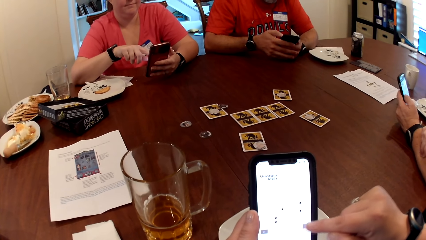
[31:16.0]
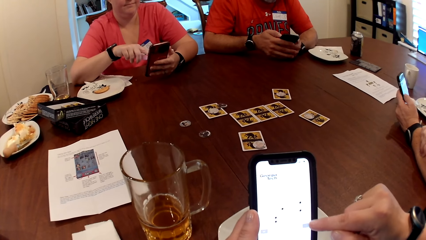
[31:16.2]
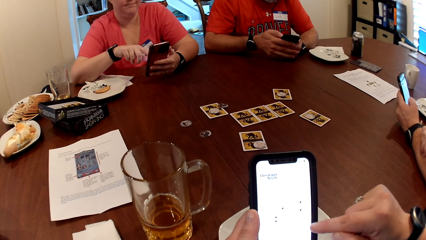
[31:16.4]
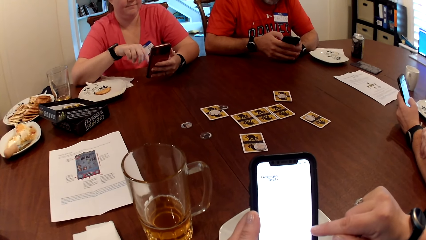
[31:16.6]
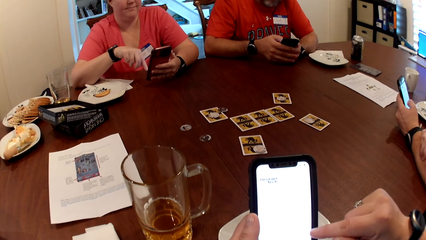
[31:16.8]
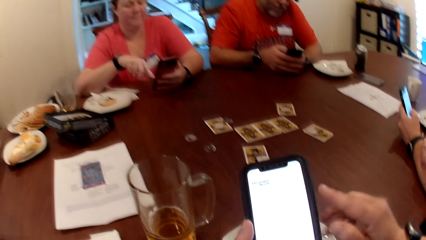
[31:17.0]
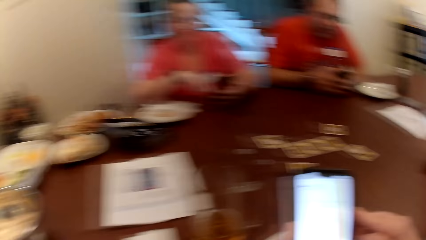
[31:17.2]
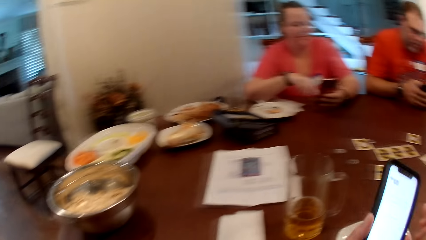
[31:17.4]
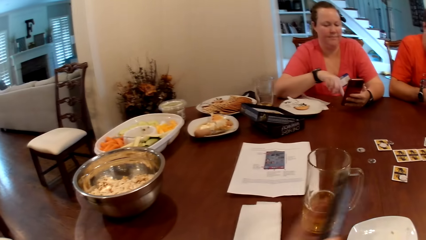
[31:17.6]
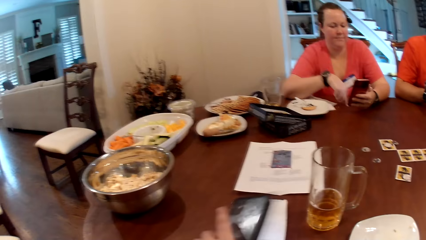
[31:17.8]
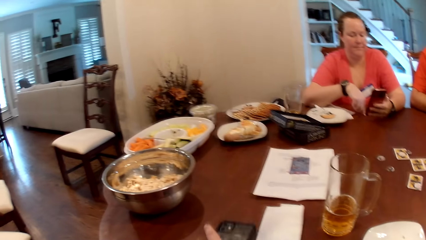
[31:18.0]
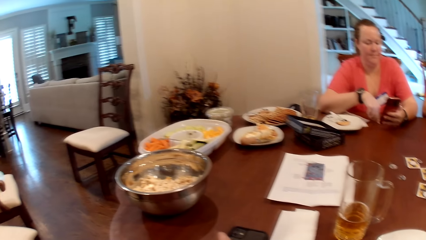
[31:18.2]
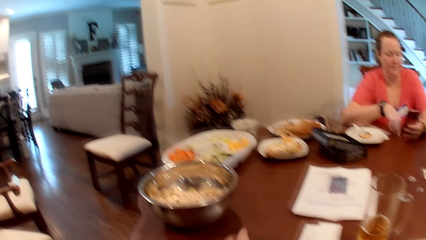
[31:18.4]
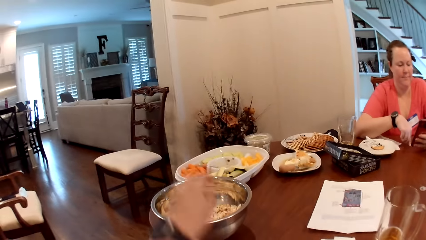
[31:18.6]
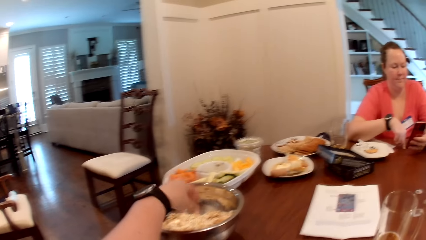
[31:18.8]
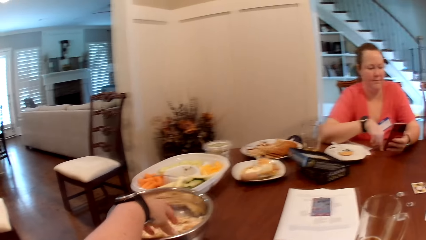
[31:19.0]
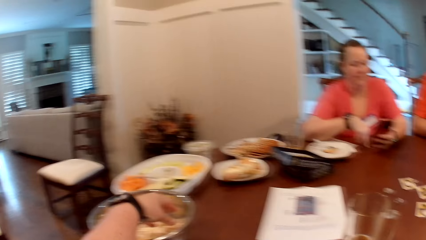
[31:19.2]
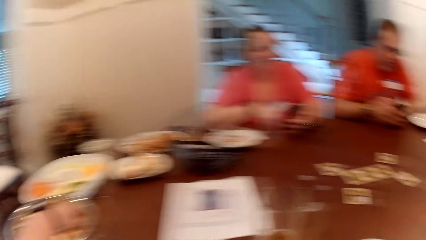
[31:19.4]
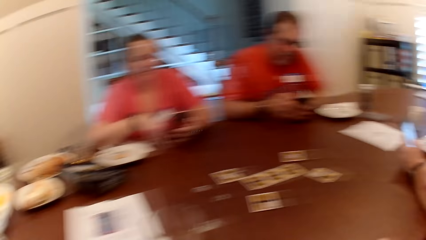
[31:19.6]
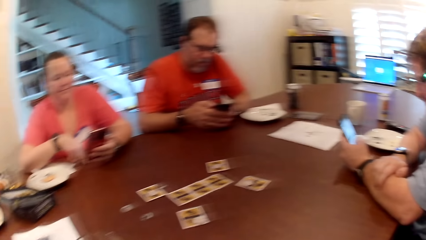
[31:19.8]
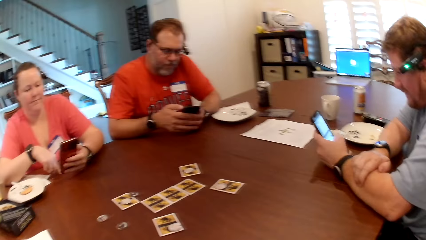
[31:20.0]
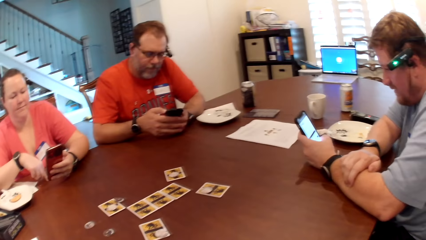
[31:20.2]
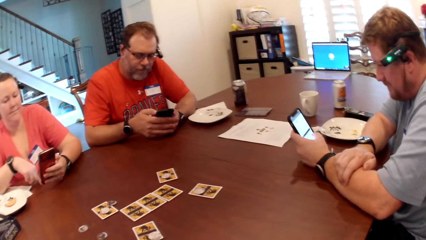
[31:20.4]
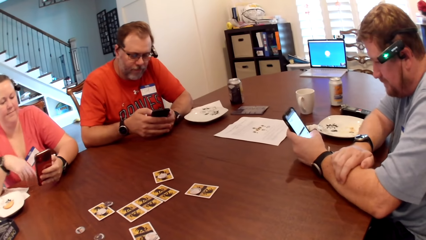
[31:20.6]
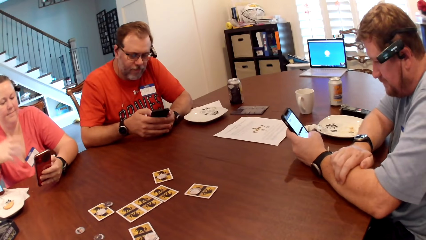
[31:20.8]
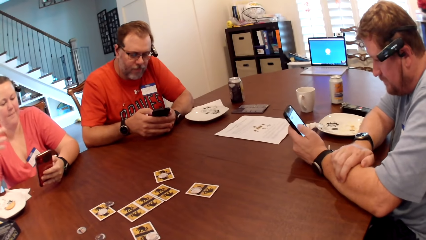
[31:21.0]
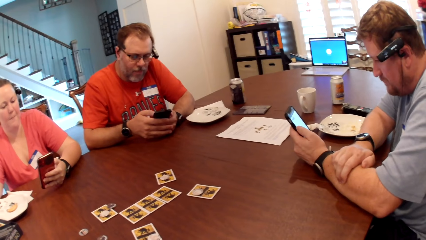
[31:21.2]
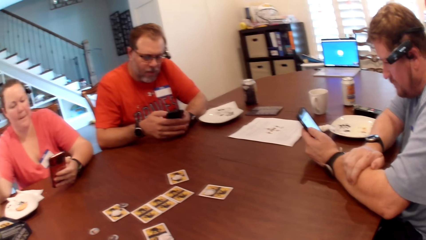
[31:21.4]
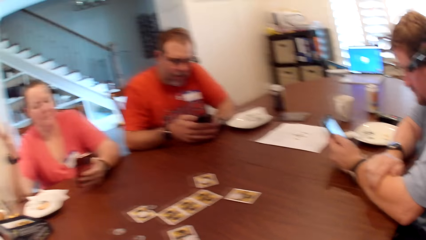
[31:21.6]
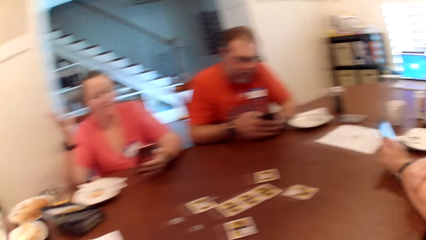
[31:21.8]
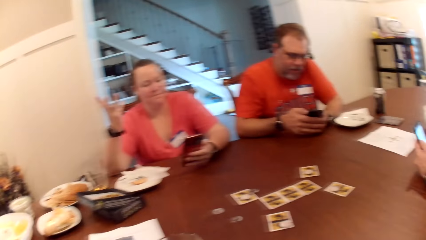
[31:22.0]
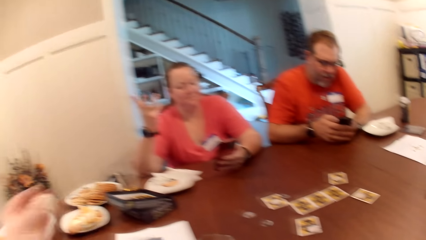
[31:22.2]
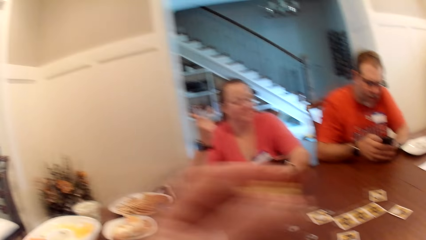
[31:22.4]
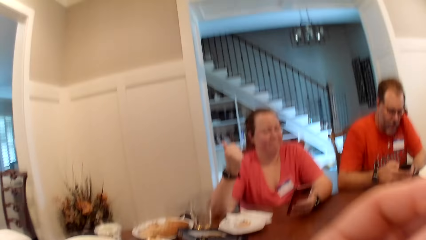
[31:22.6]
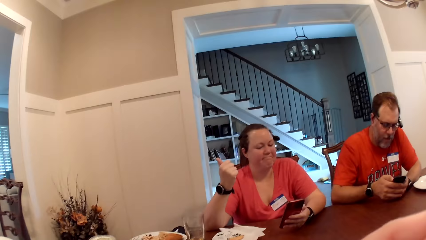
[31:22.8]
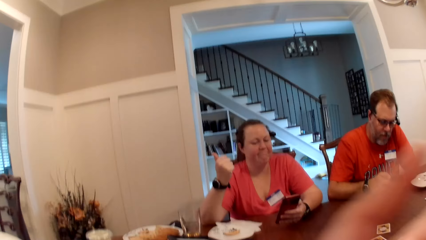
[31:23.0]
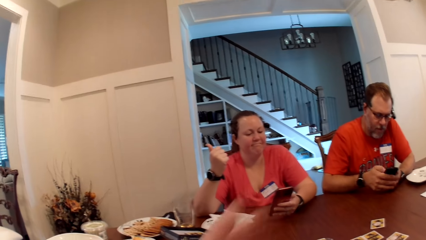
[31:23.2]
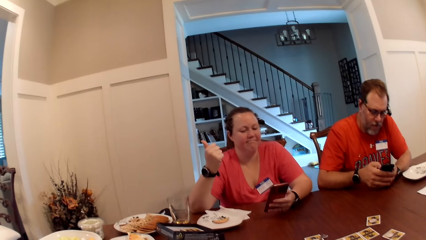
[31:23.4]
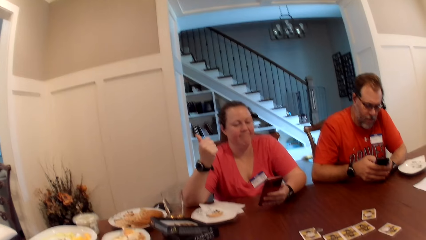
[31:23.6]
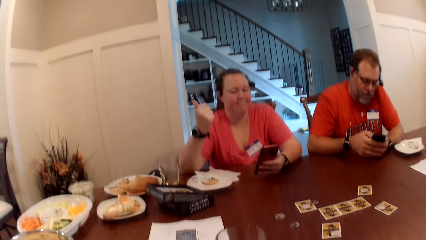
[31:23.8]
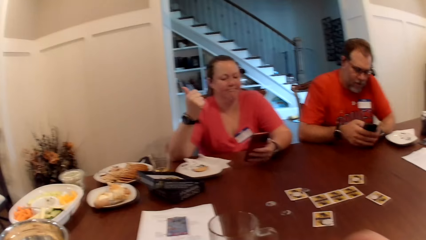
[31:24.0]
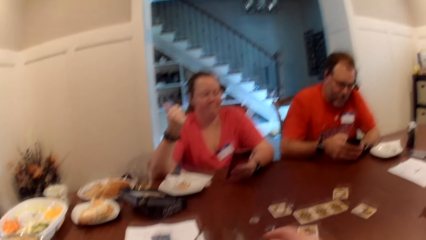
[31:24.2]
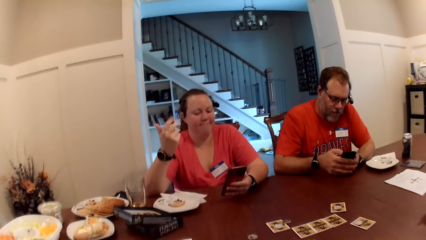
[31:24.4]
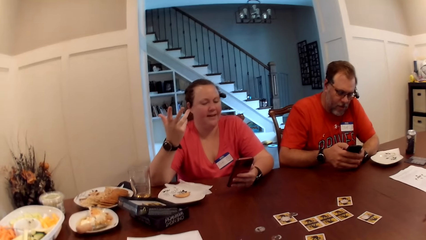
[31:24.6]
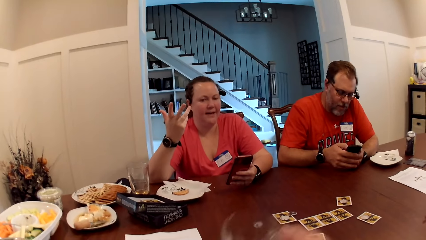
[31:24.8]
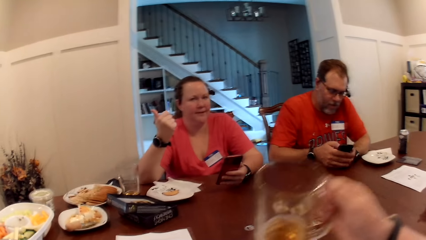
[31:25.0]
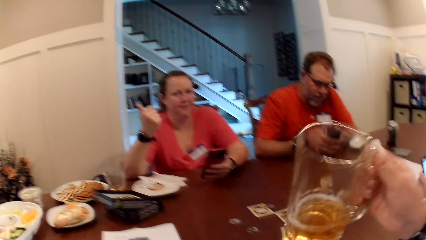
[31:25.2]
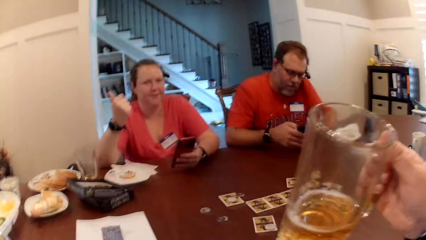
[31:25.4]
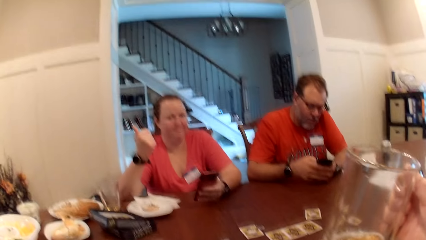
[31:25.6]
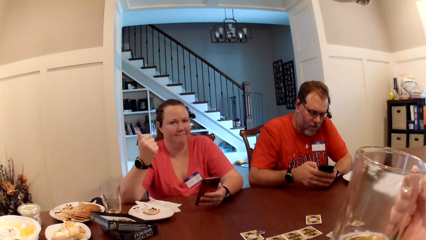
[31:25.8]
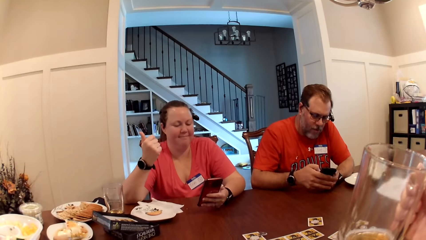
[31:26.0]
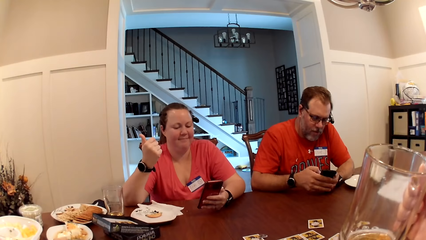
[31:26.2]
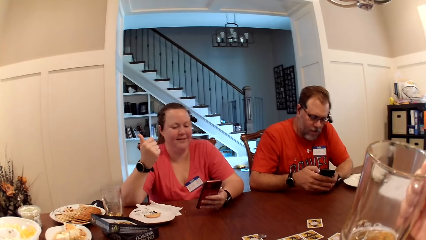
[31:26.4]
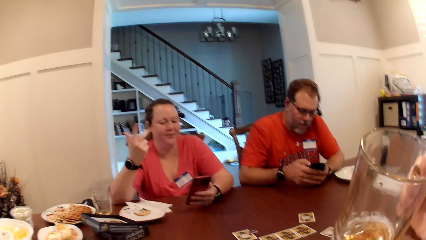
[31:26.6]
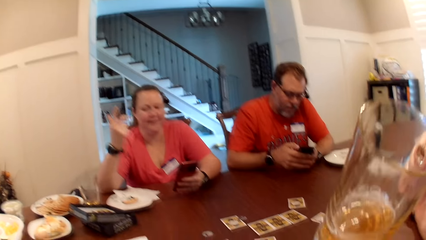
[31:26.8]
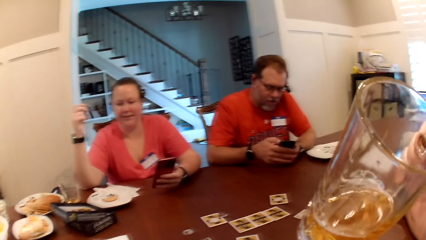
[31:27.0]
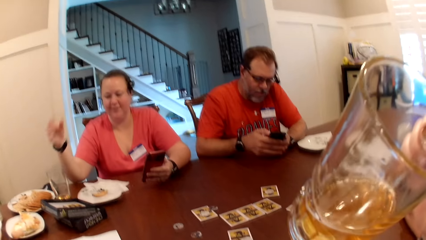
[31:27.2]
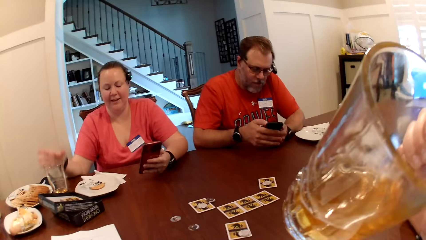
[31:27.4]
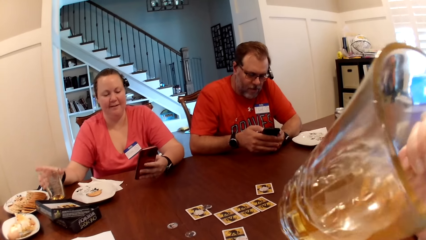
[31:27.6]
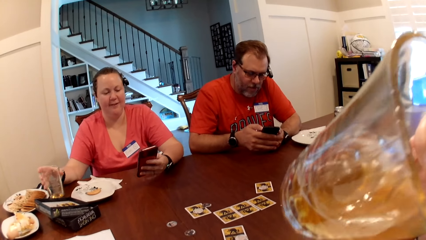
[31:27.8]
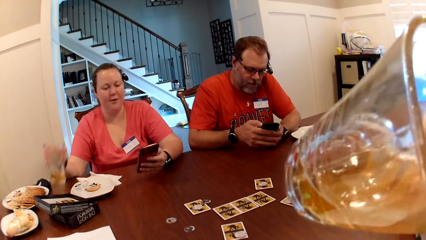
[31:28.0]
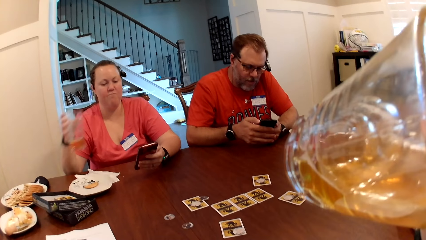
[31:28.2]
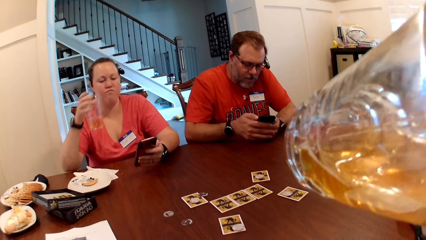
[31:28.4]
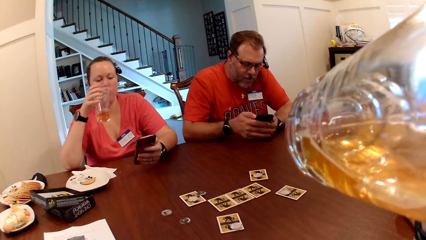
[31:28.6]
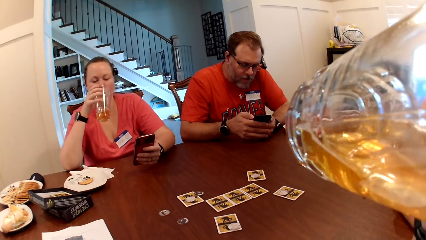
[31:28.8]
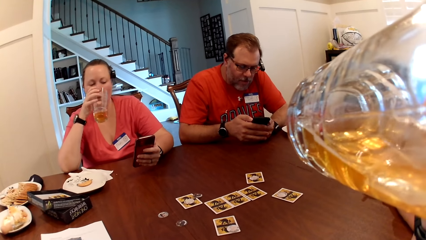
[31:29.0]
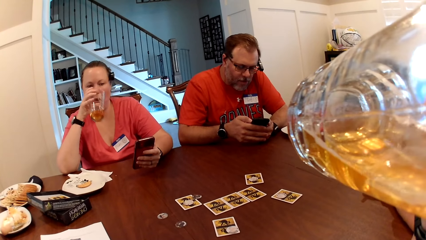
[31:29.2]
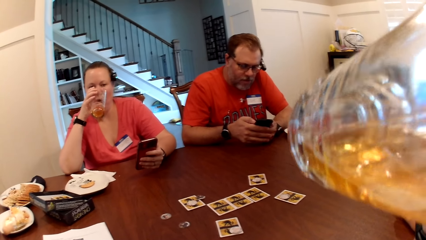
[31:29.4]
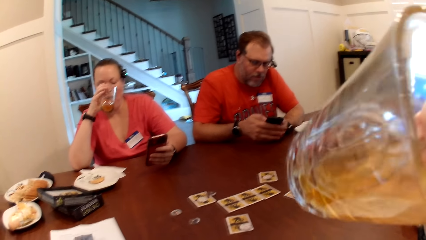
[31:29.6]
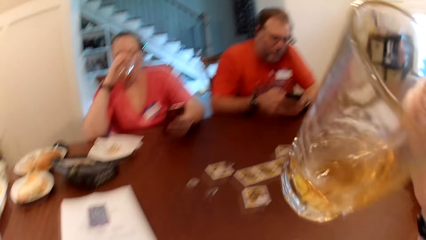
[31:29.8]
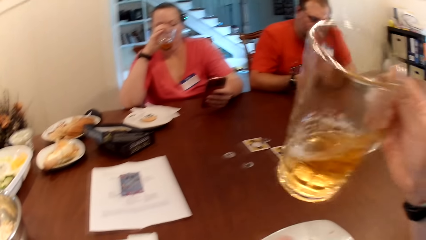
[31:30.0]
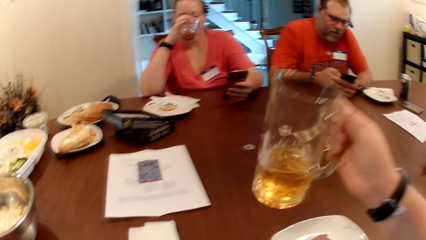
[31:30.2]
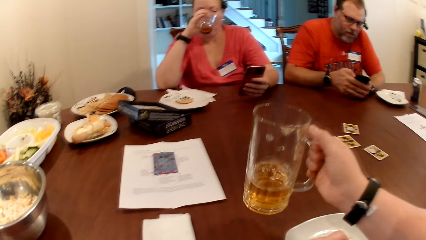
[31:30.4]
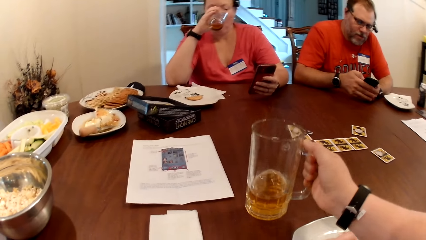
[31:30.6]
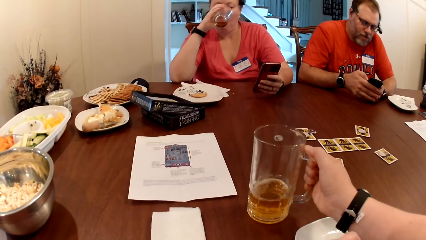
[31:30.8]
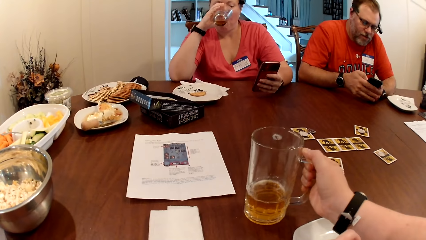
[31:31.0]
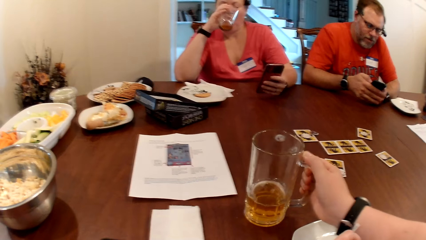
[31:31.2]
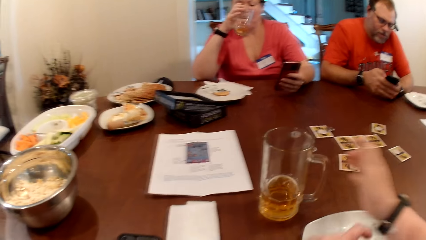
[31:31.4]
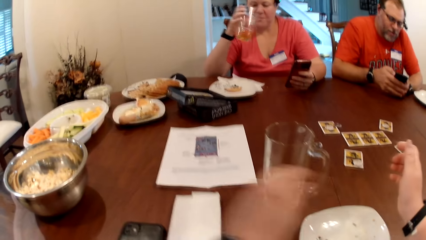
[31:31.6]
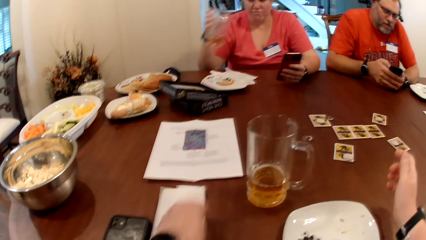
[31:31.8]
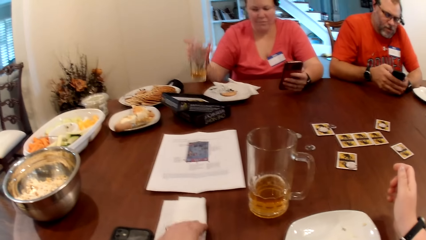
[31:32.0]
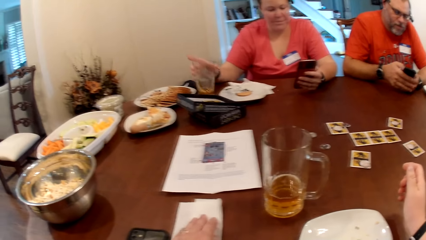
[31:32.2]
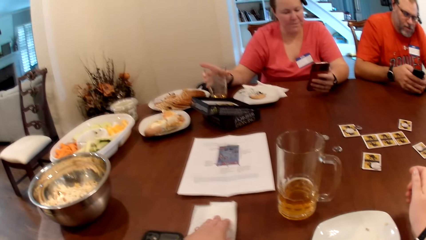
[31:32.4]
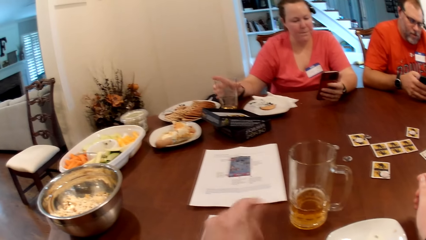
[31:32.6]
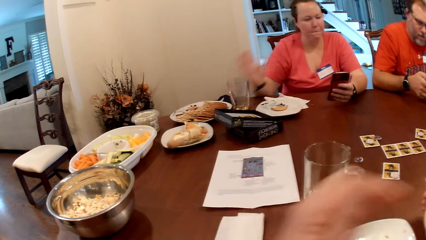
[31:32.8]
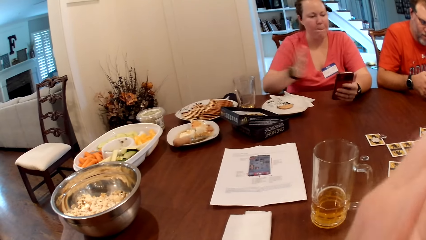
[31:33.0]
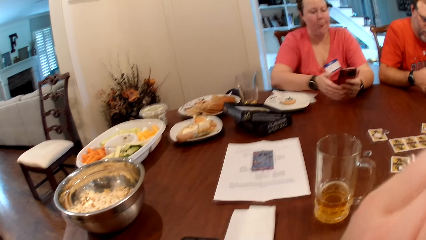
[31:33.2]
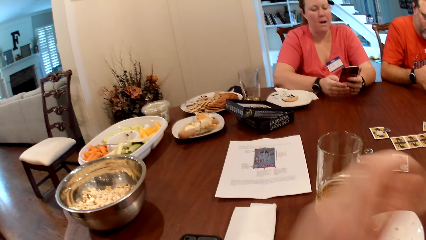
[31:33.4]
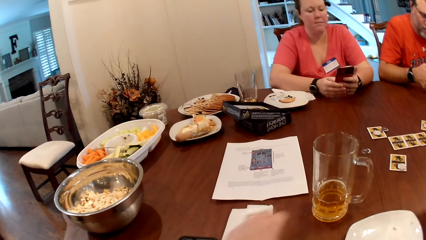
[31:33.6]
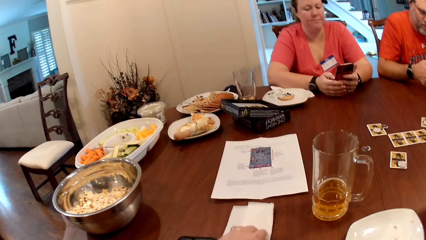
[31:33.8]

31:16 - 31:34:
The camera wearer drops the phone on the table with her left hand. She places her left hand on the popcorn in the bowl on the table. She picks the popcorn. A man uses a phone. The camera wearer eats the popcorn in her left hand. She drinks juice from the cup in her right hand. The woman picks the cup from the table with her right hand. The woman drinks juice from the cup in her right hand. The camera wearer drops the cup on the table with her right hand. The woman drops the cup on the table with her right hand.
